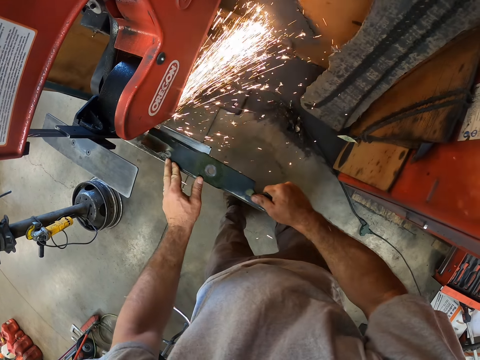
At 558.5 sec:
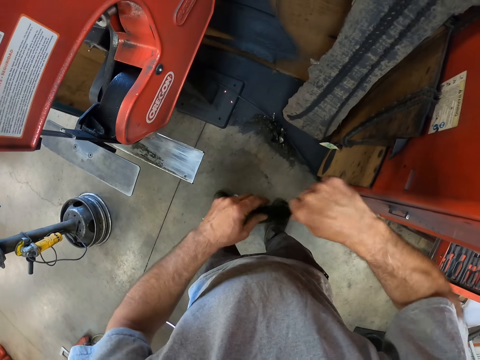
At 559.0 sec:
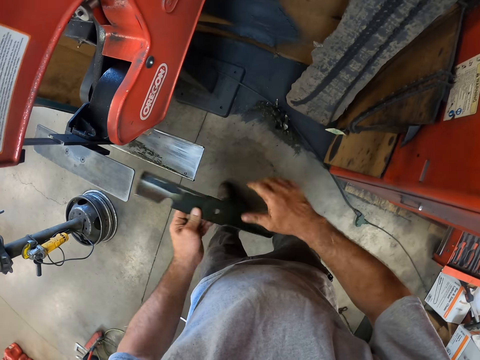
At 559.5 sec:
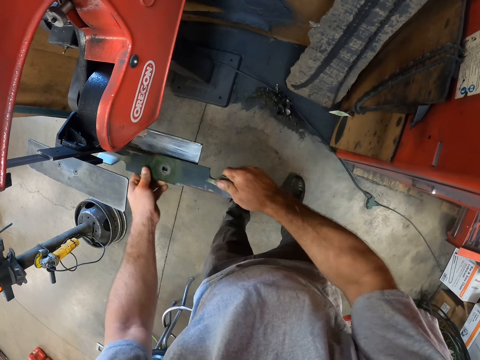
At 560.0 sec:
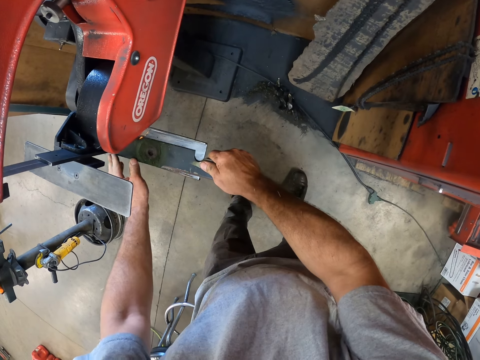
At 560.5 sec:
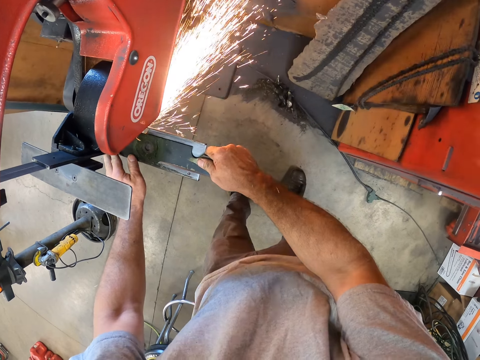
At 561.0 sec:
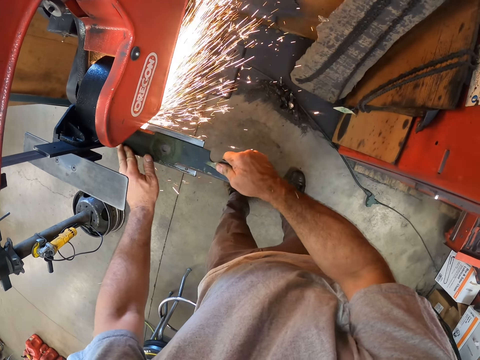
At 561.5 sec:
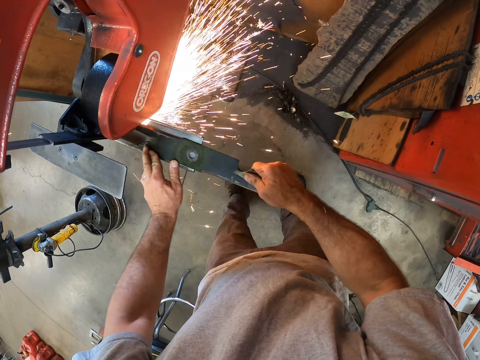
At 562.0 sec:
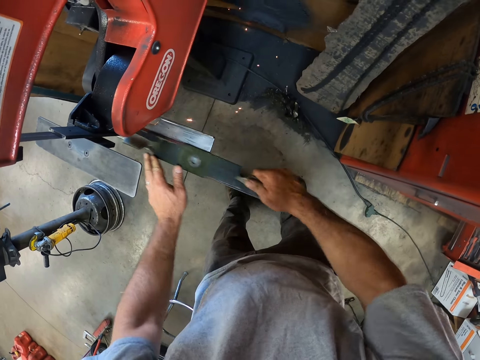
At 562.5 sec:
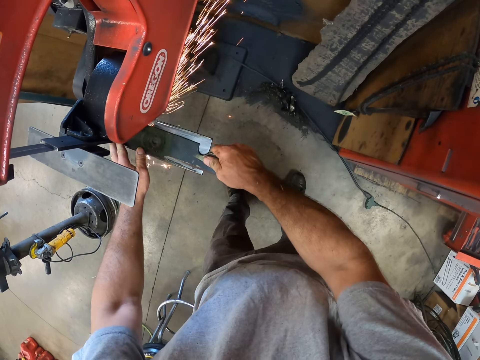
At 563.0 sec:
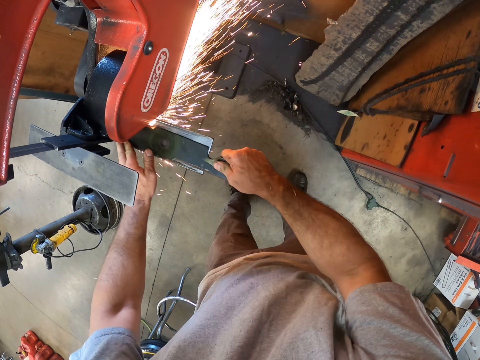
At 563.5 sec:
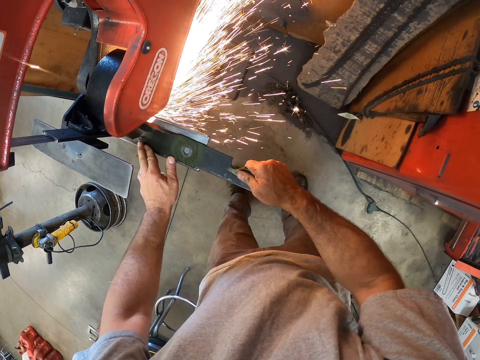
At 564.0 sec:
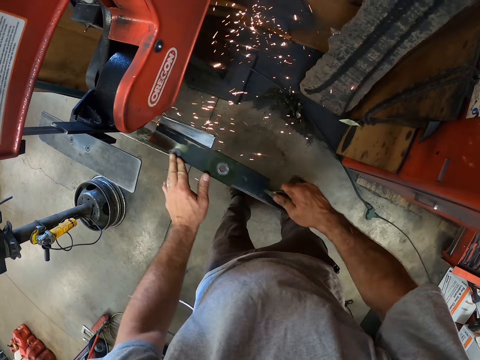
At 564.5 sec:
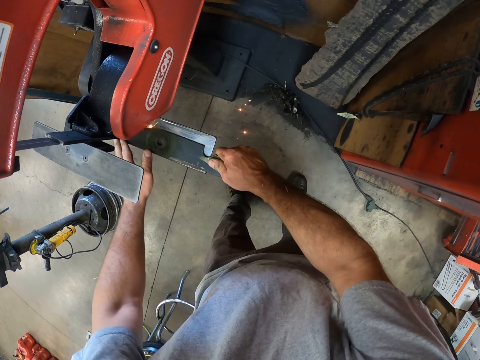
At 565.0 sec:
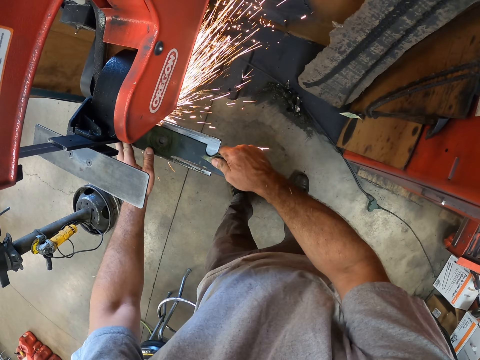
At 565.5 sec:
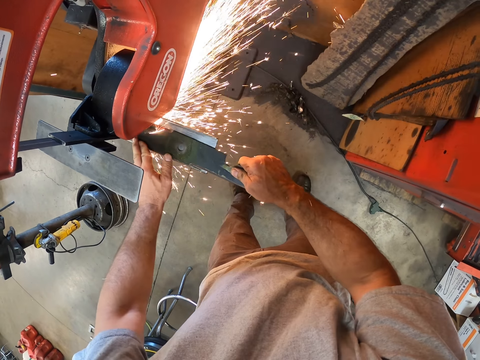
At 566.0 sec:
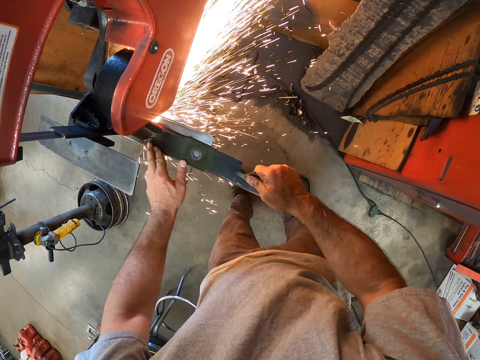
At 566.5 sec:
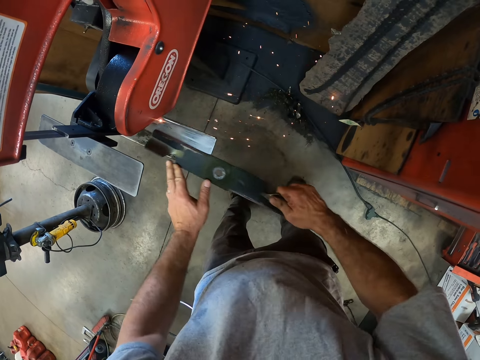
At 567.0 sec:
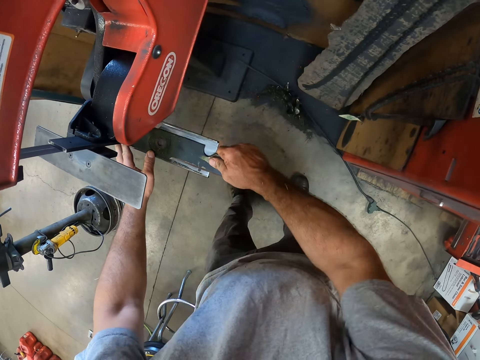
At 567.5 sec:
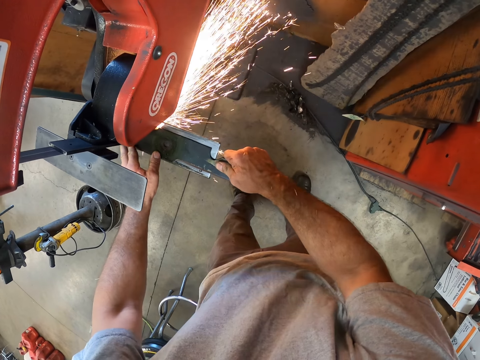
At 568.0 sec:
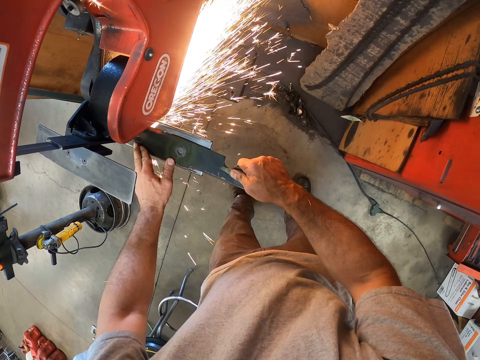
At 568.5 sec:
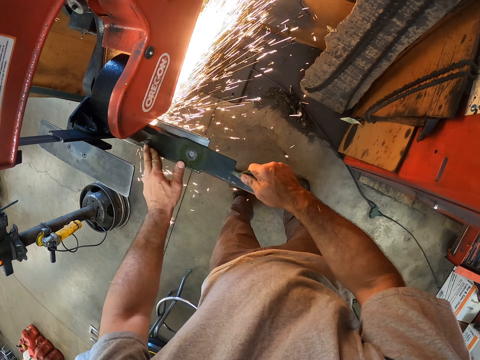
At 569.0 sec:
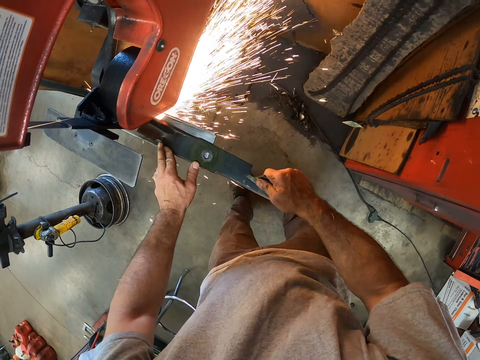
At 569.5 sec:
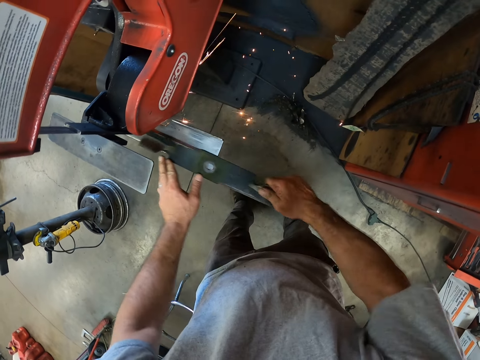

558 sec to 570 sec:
The camera wearer turns the knife or metal upside down. They put the metal into the machine. They sharpen the knife in the coarse slot of the sharpening machine.

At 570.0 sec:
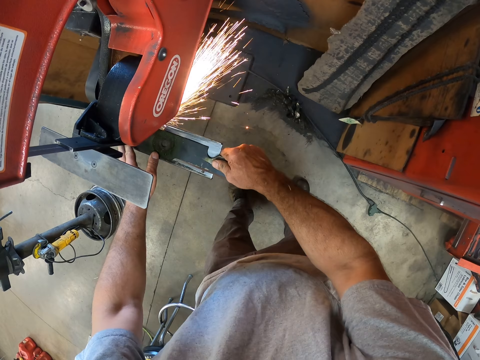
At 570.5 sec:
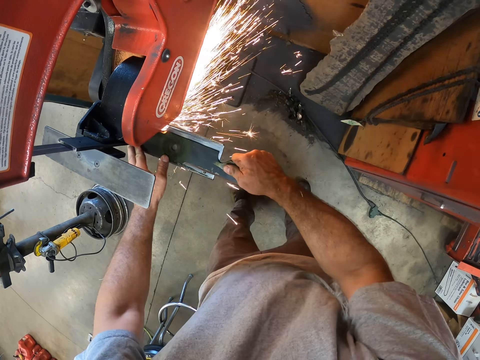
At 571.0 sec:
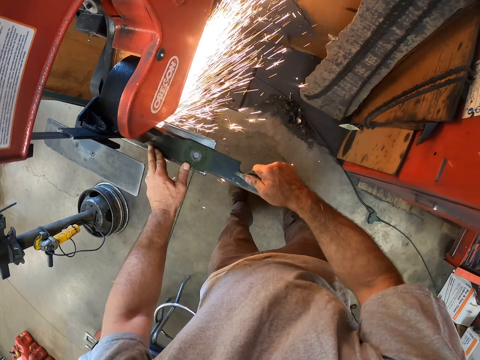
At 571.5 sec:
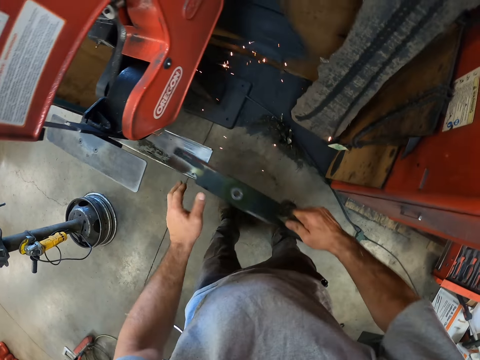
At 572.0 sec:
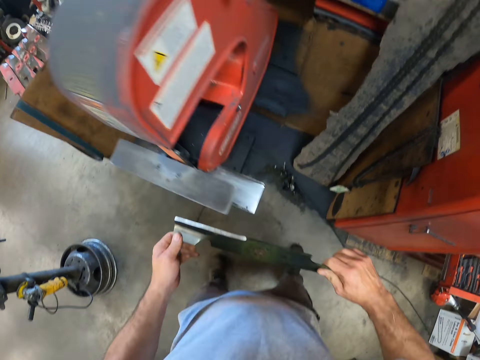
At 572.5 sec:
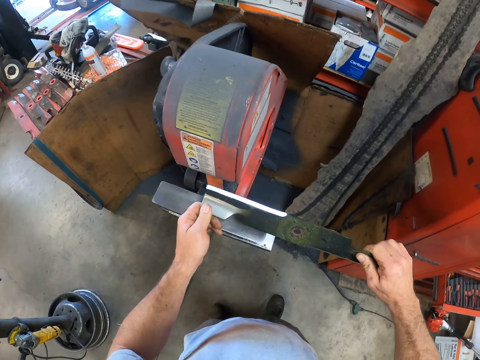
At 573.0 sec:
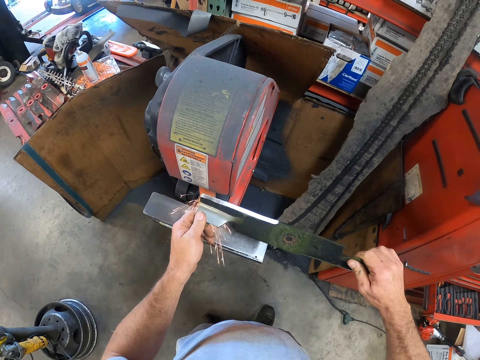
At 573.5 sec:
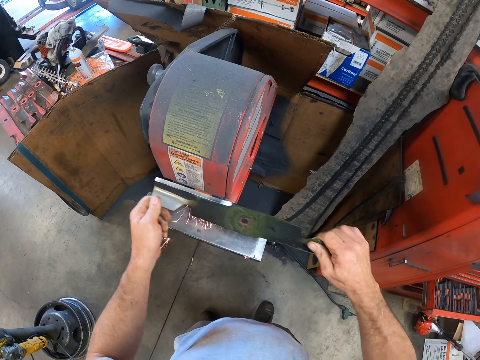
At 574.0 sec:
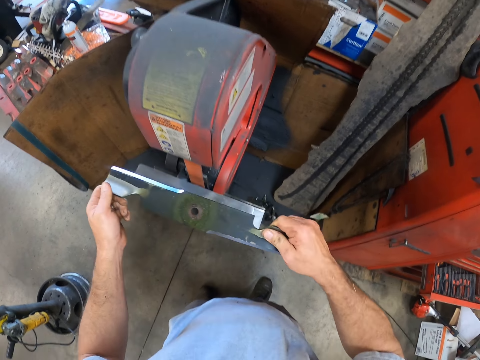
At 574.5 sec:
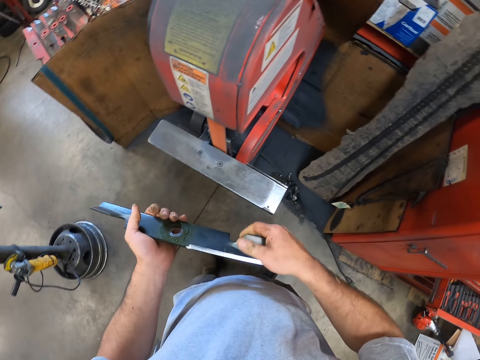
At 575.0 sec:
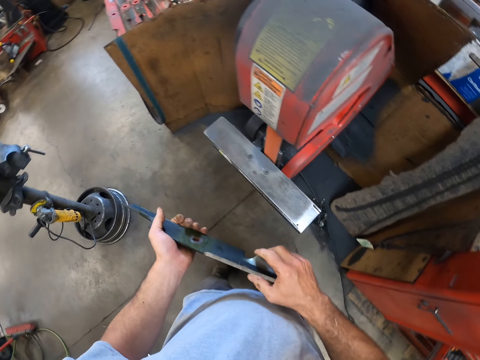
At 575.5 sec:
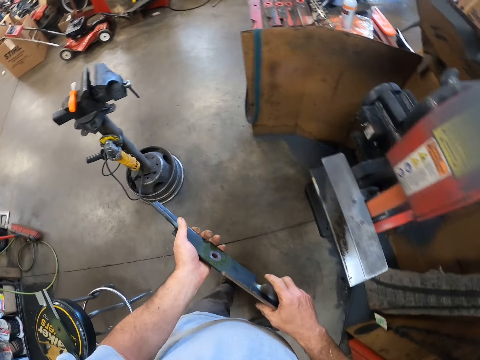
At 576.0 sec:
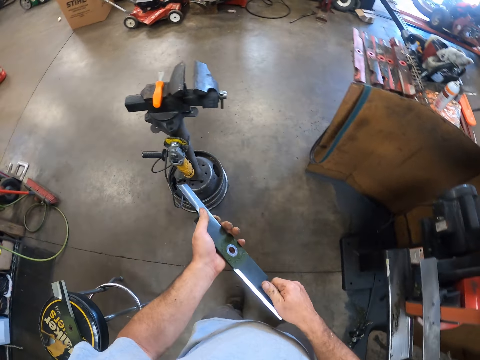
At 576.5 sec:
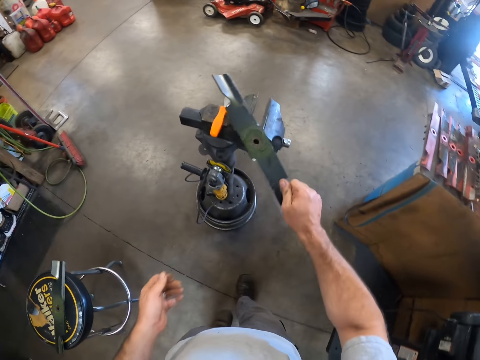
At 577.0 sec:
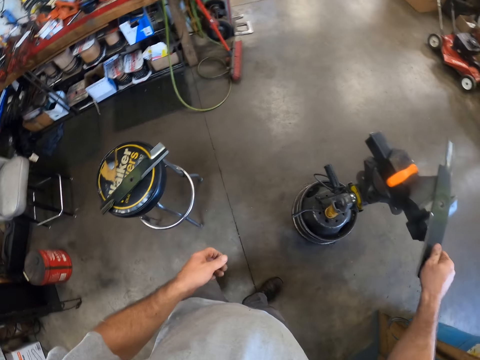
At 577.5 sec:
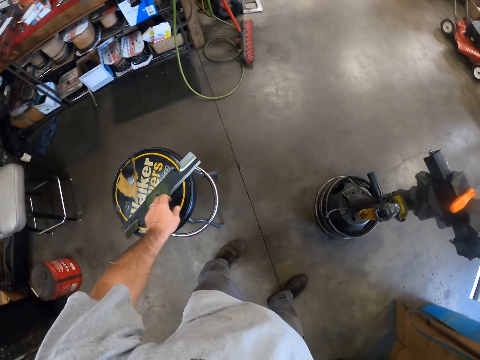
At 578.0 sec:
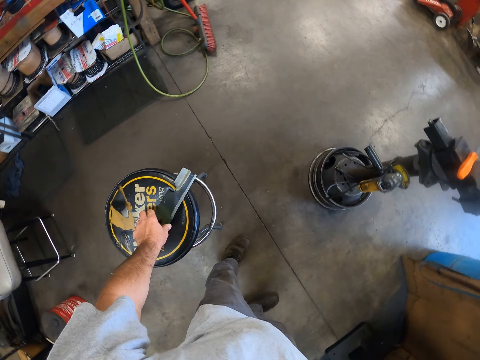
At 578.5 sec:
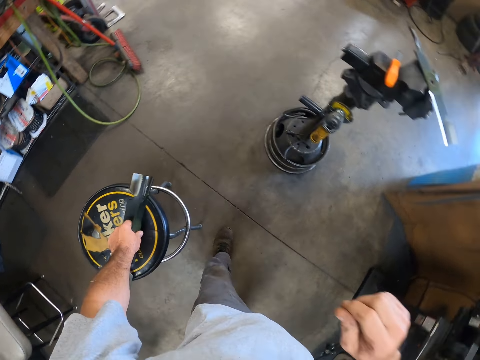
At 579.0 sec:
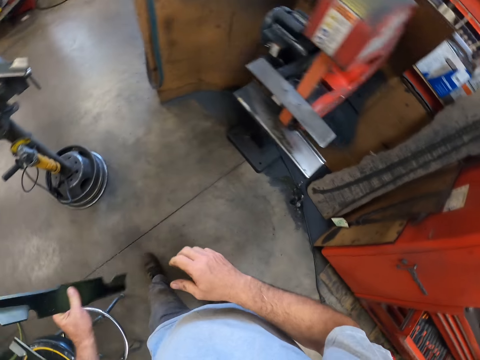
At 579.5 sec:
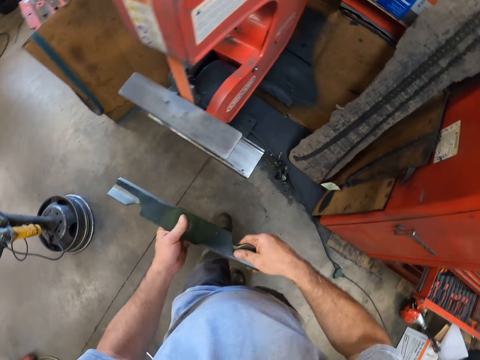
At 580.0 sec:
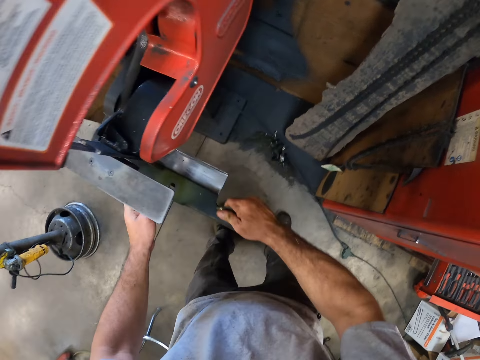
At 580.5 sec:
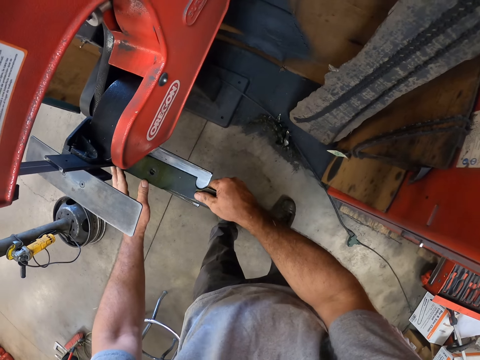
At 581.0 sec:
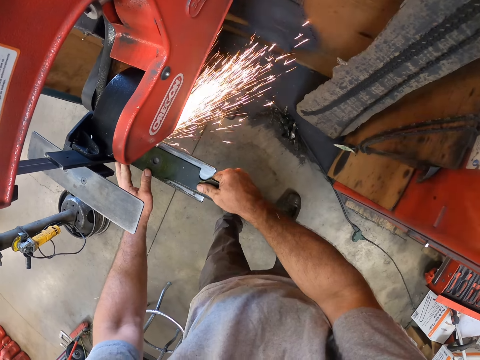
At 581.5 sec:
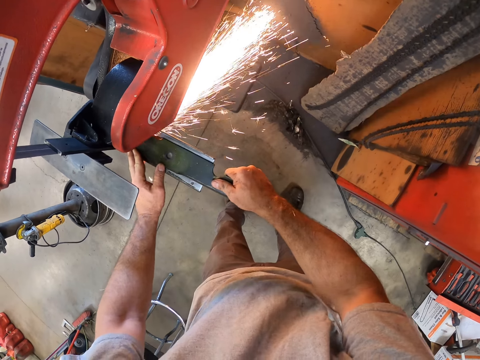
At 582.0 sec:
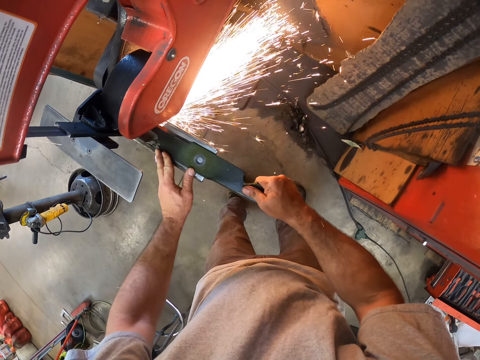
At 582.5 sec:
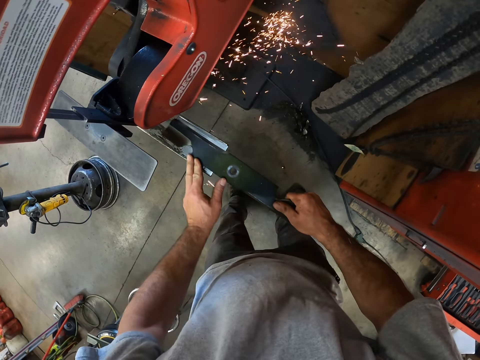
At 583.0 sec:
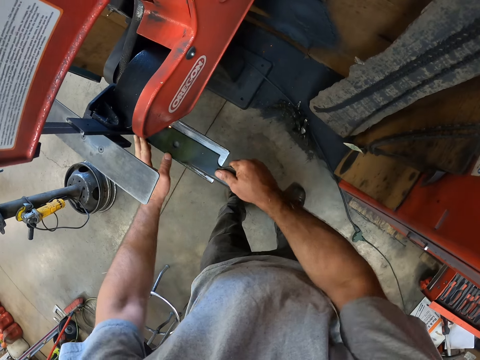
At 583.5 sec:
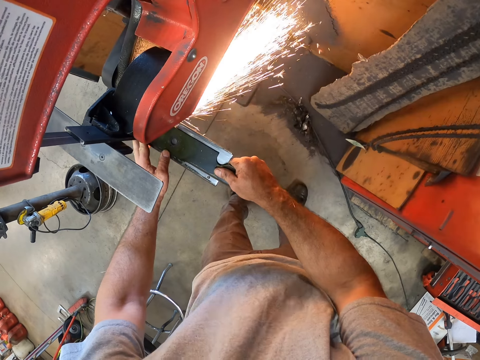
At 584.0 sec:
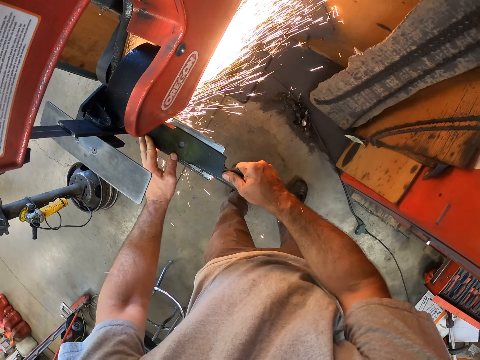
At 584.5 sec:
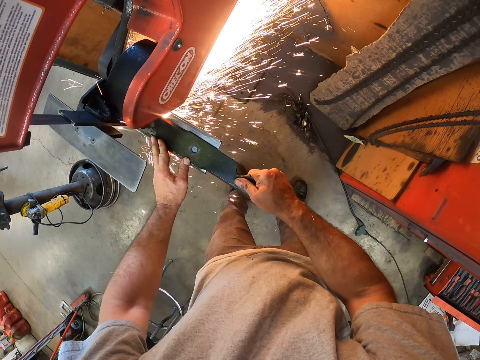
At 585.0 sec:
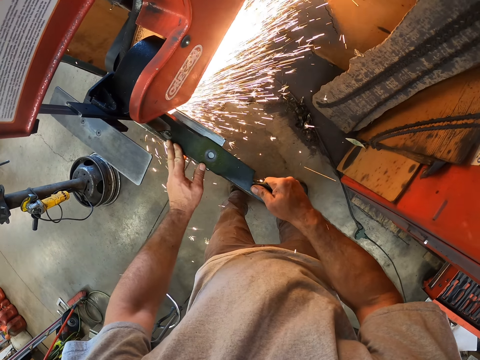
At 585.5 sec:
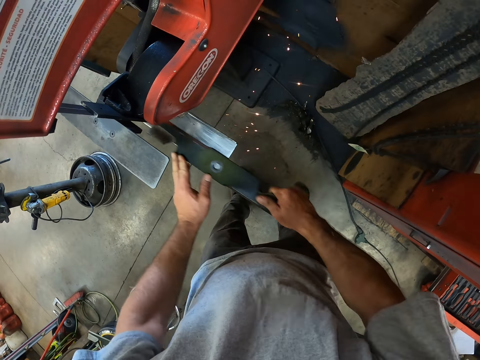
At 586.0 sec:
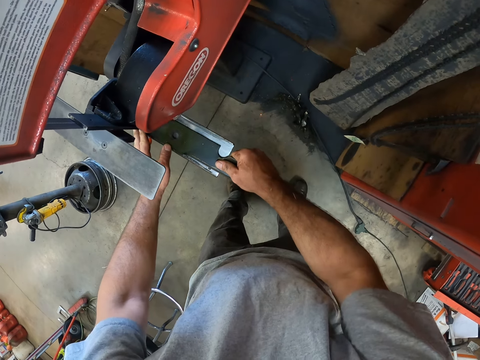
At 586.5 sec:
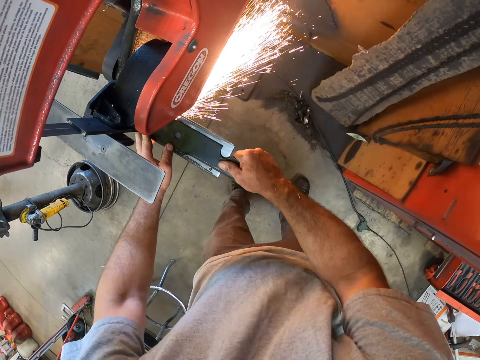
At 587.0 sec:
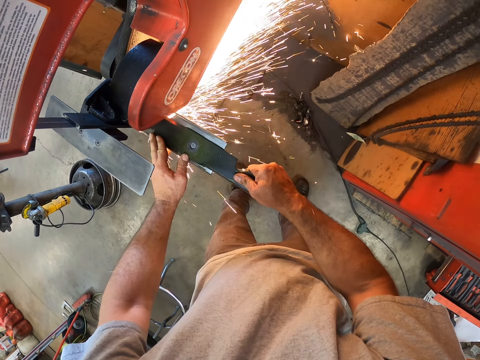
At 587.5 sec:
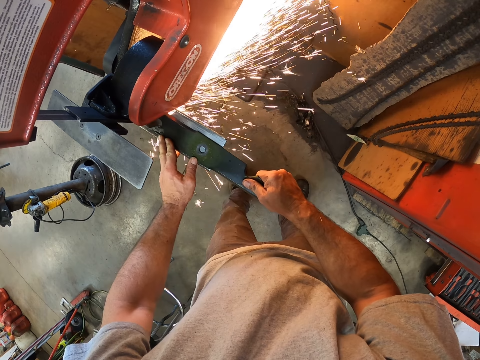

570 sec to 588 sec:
The camera wearer moves the knife or metal up. He sharpens the knife in the fine slot of the sharpening machine. He holds the knife blade with his left hand. He keeps the knife on top of the machine. He takes up another knife from a stool. He walks towards the machine. He puts the metal into the machine. He sharpens the knife in the coarse slot of the sharpening machine.
